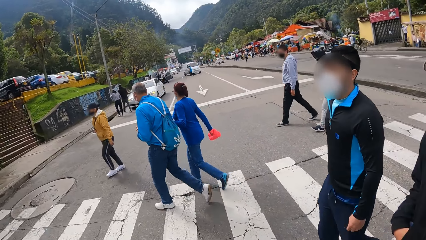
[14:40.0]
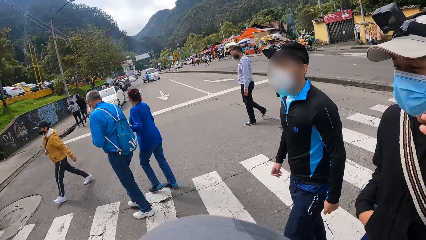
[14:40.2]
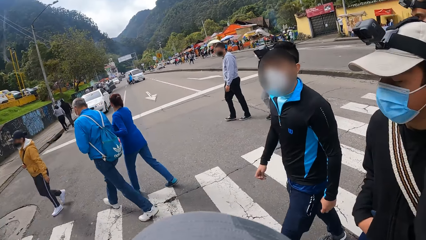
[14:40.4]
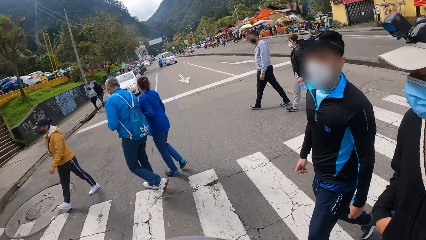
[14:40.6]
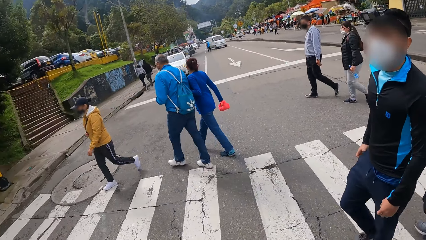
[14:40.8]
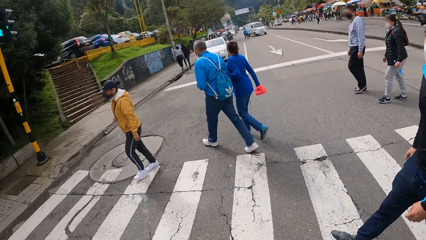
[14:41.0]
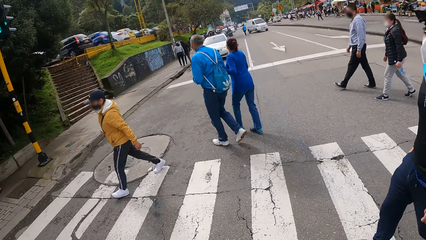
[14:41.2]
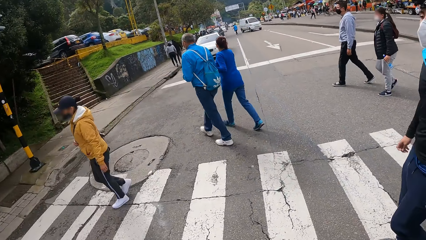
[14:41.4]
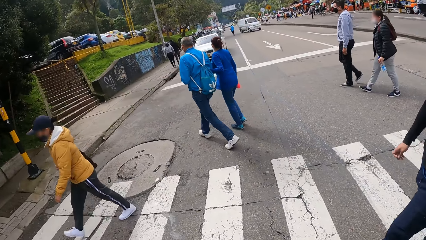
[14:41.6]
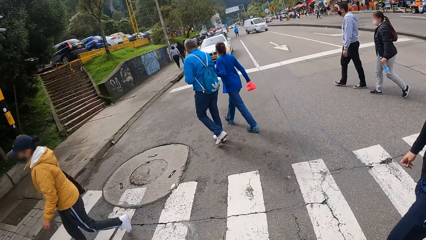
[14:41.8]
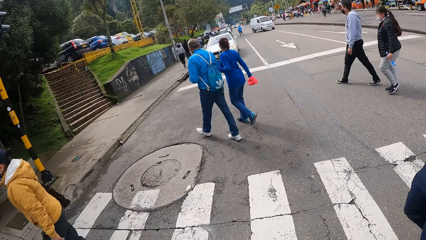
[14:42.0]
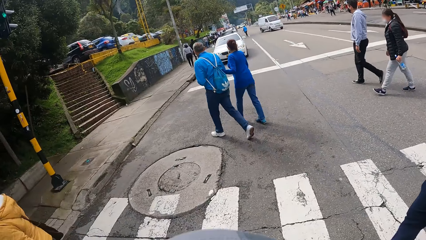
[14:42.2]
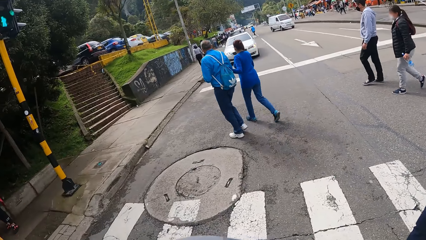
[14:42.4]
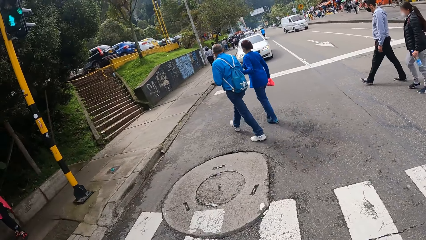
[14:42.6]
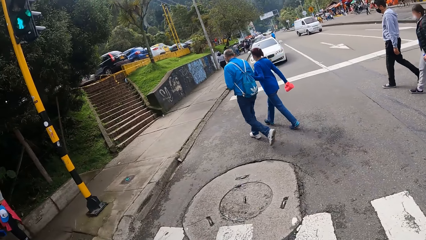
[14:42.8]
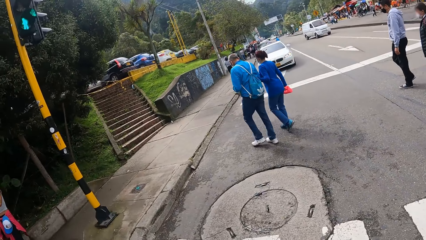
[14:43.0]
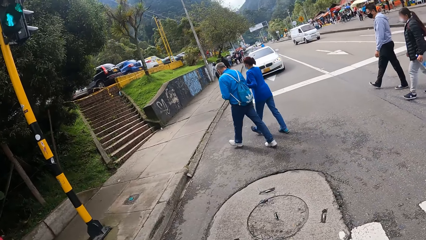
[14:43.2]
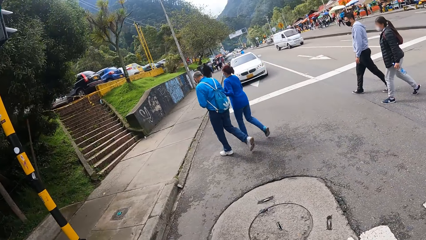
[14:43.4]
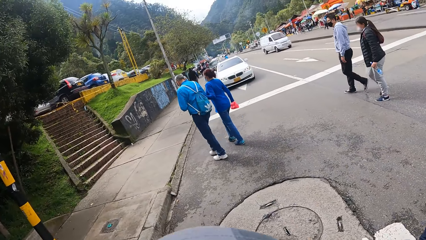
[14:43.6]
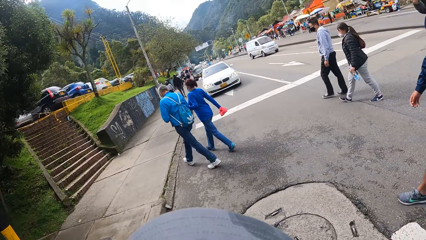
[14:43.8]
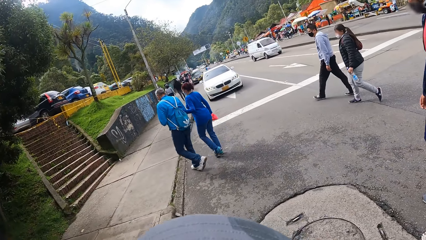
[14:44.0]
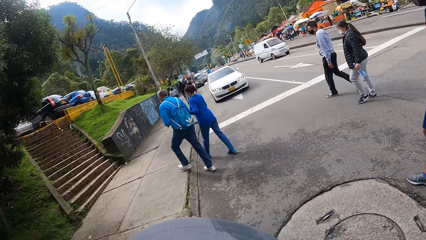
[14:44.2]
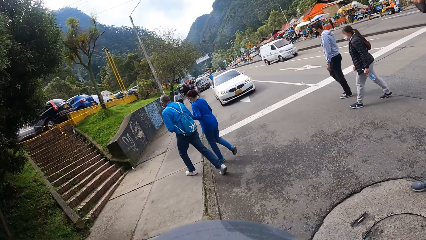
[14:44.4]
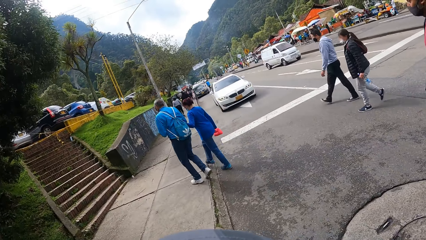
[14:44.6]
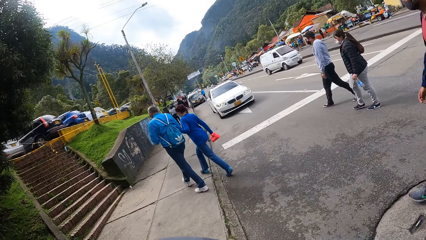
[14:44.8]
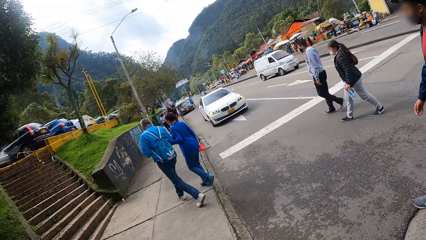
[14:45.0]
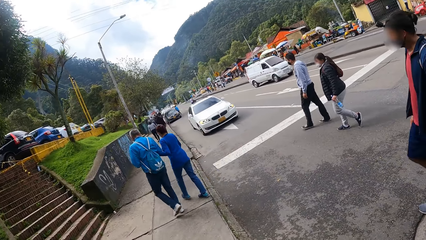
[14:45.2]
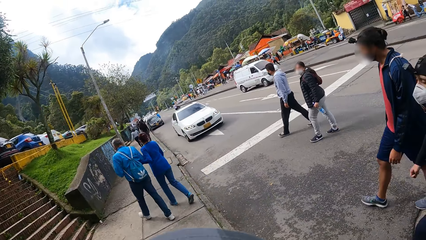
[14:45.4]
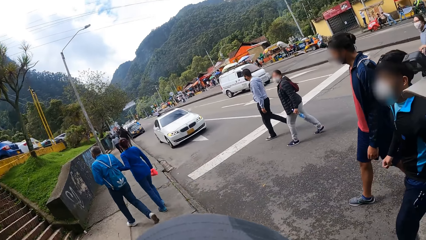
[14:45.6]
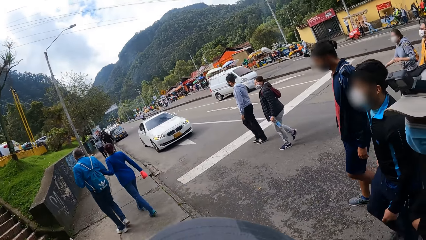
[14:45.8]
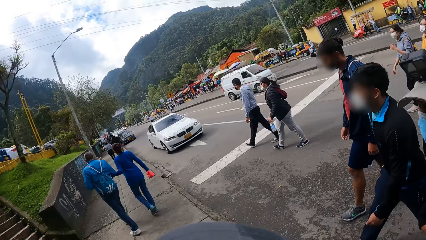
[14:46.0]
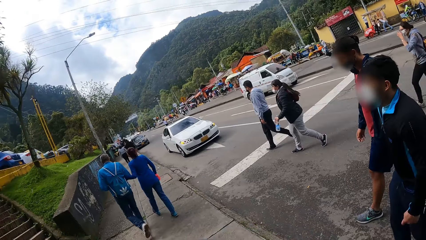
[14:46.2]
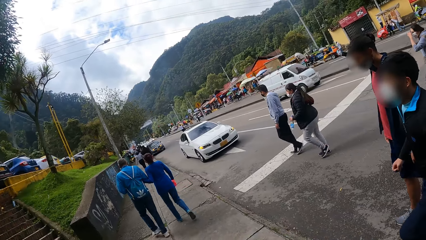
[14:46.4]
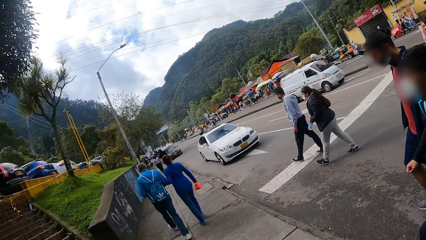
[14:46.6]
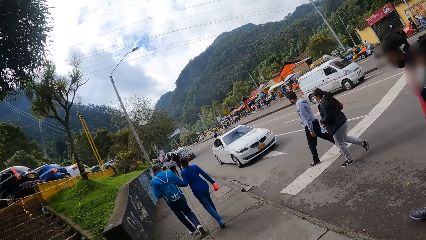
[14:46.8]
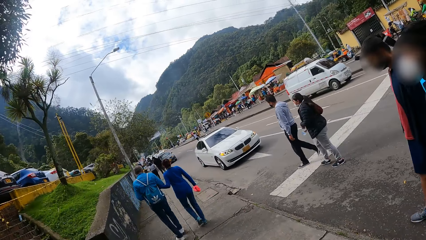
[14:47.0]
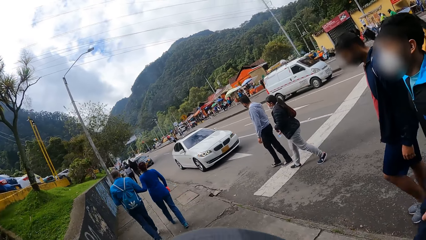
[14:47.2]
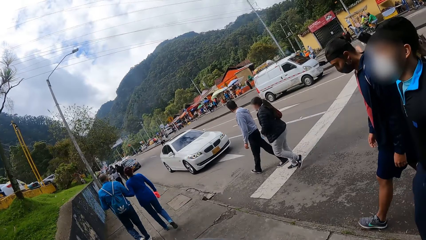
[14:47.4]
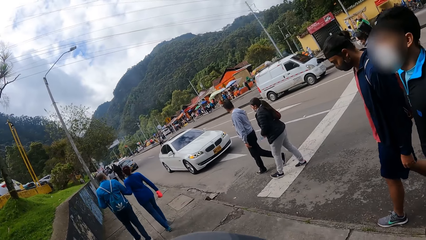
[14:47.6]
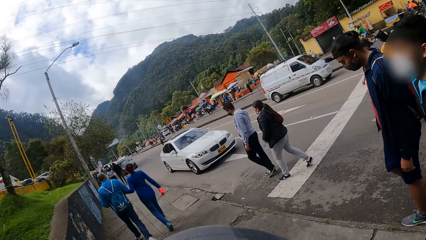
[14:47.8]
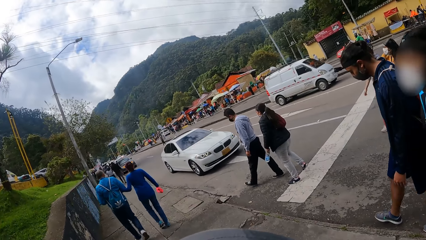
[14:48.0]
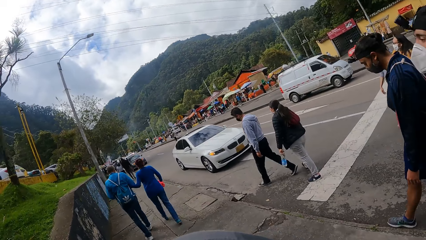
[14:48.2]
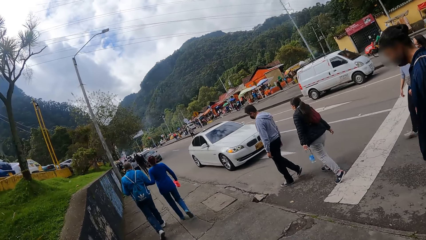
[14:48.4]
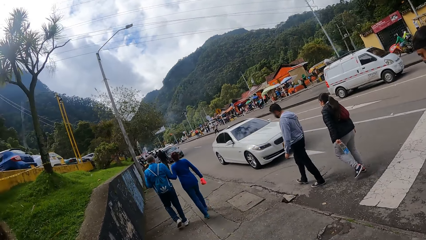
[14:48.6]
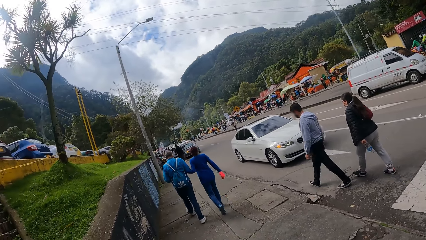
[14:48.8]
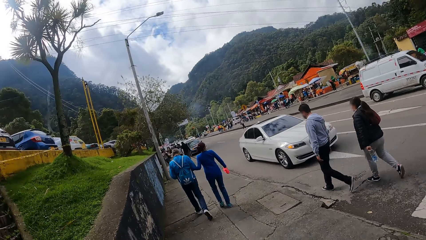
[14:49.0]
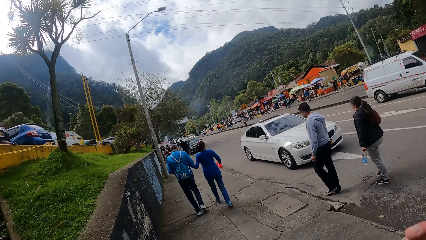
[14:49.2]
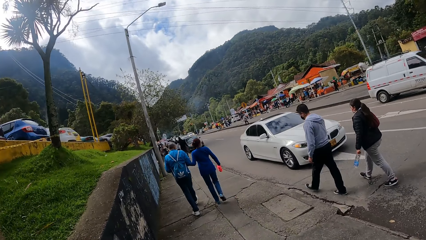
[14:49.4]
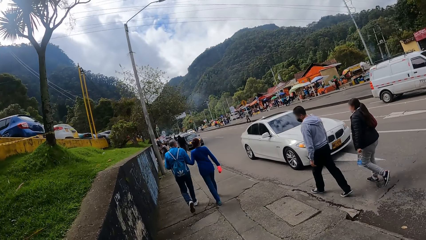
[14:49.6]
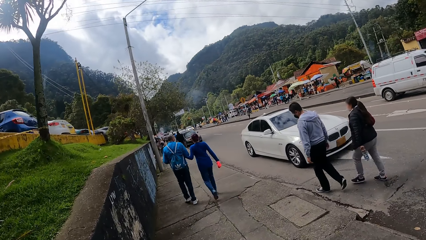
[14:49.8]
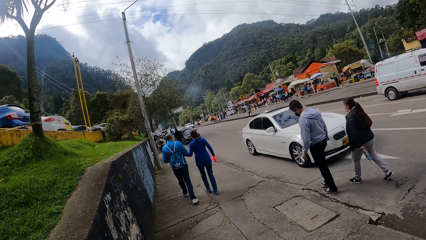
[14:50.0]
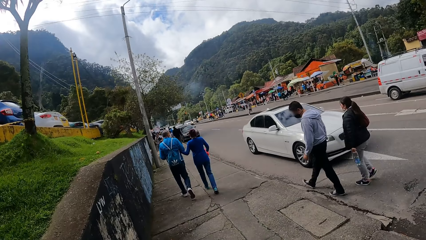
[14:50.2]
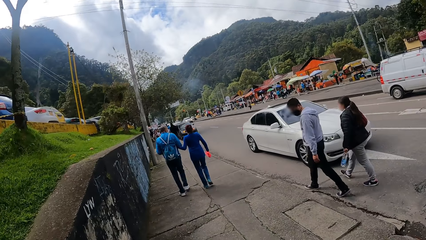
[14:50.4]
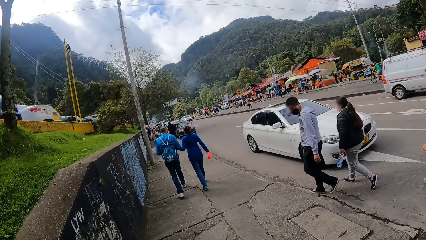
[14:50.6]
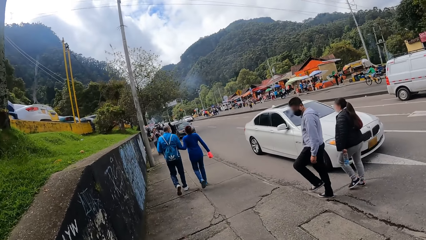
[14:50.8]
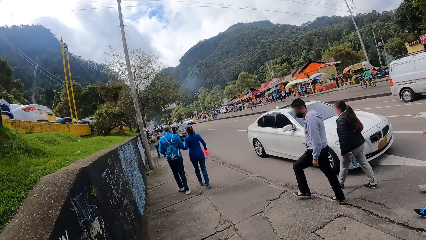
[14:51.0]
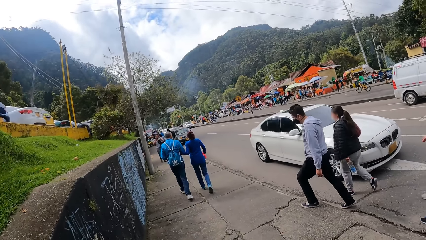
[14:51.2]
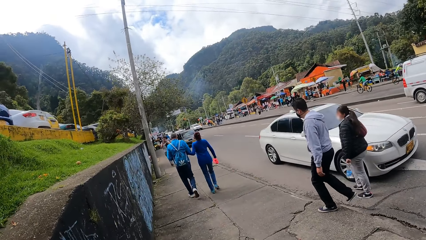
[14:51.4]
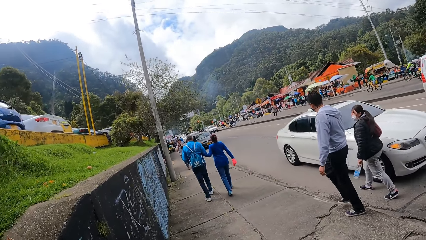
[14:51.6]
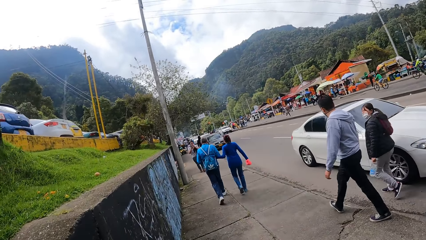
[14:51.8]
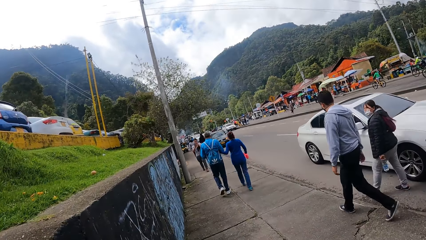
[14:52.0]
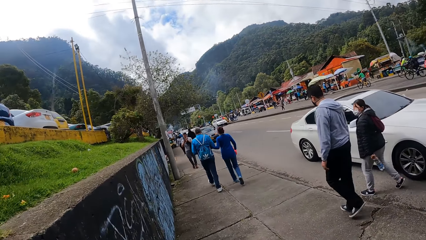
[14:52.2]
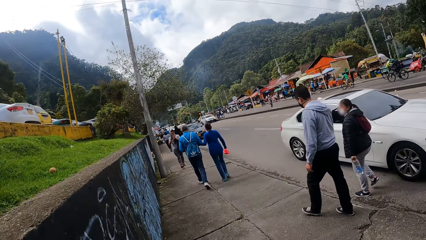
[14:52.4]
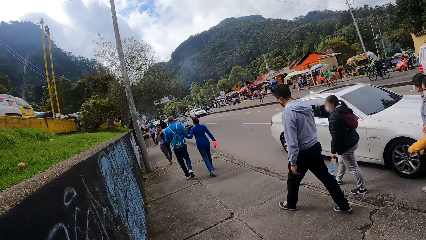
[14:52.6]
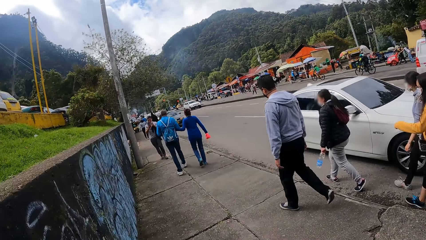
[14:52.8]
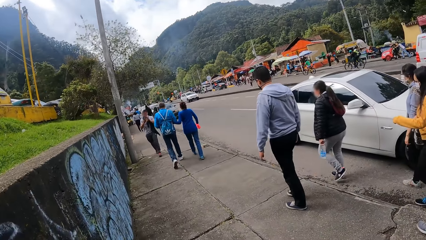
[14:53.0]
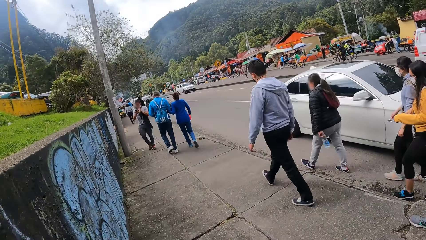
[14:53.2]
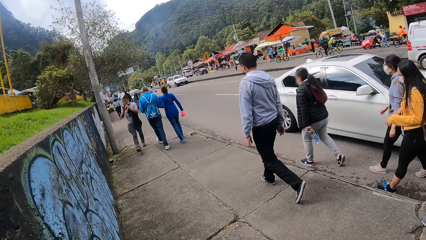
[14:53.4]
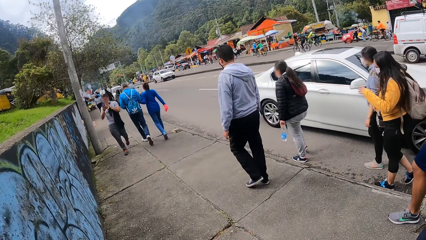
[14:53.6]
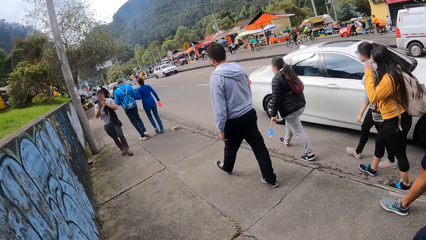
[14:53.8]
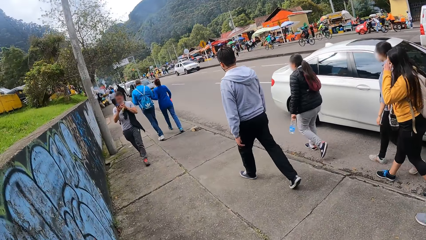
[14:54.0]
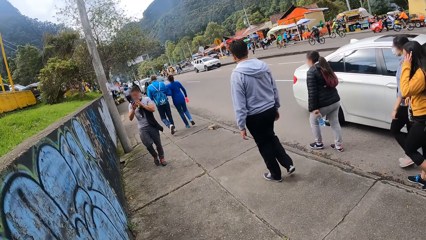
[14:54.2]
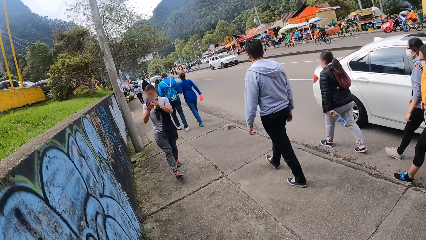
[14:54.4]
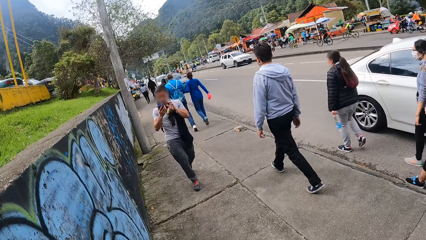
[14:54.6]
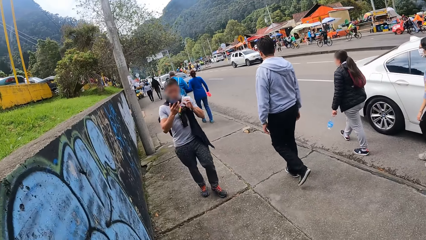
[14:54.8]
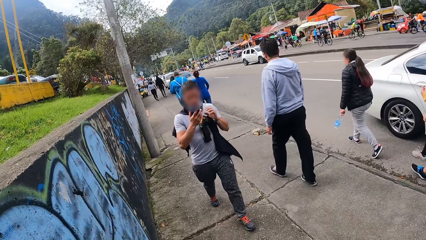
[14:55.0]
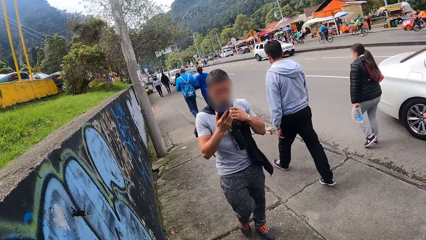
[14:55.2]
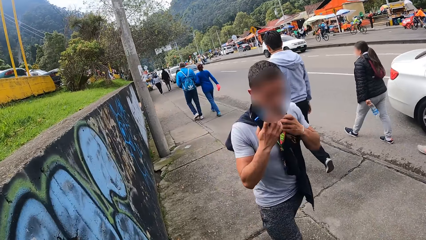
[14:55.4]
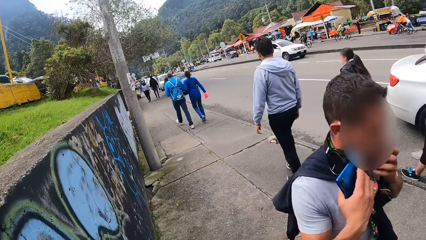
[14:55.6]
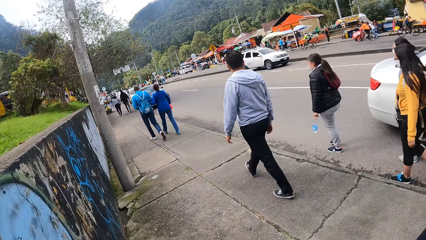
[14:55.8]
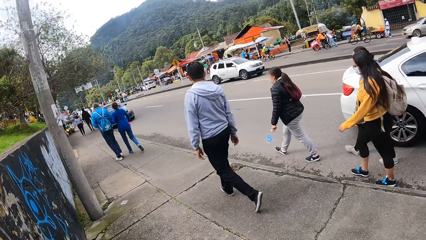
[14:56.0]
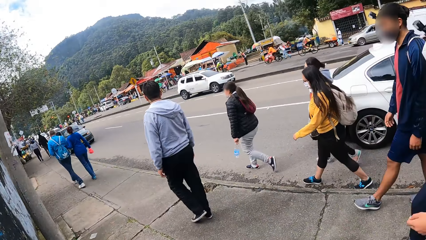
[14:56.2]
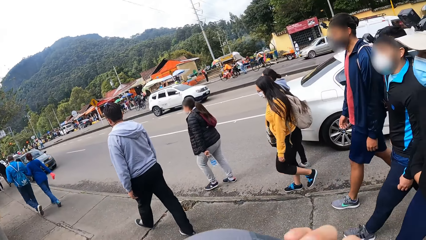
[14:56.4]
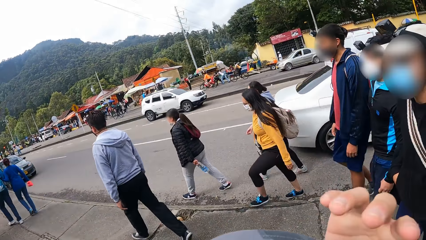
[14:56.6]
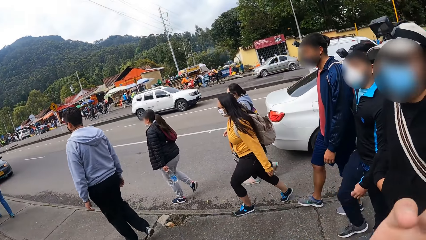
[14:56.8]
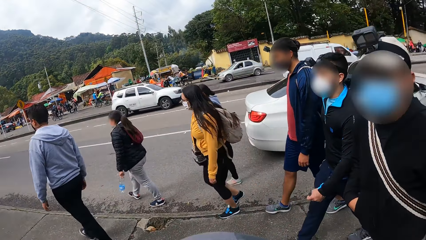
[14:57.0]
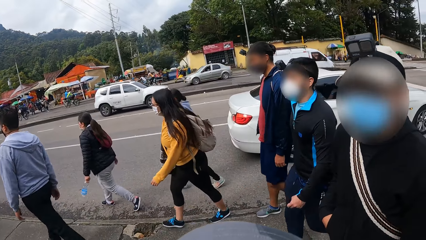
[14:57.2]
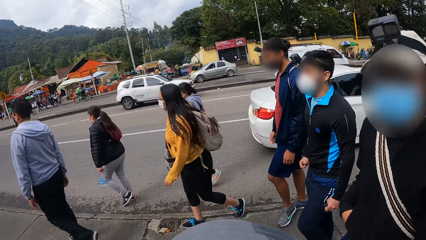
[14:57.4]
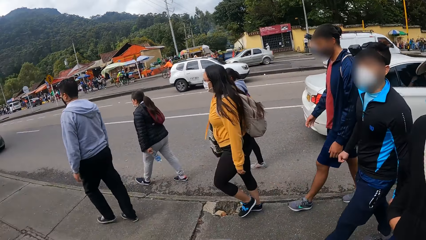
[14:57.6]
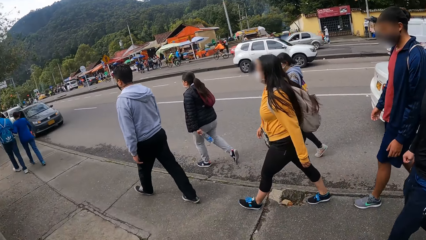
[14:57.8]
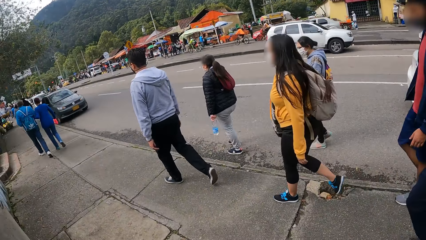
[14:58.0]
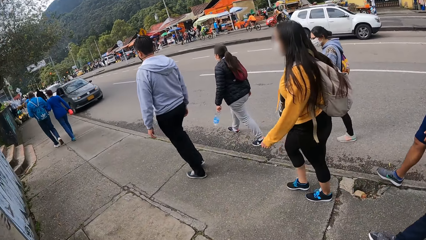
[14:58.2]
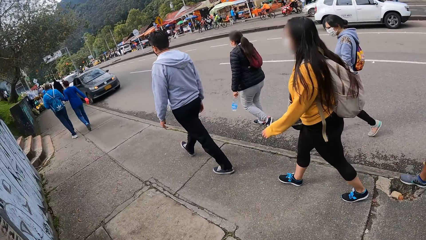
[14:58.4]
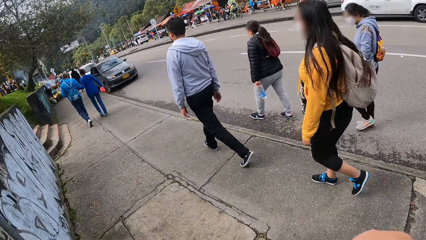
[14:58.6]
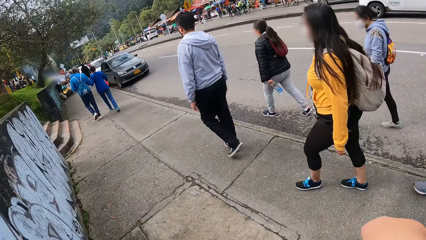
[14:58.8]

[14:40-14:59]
The camera wearer walks on the road in the street. A man walks across the road. Another man walks on the road in the street. The camera wearer walks on the pedestrian walk on the street. The first man walks along the road. The camera wearer moves a right hand on the street. They interact with the men. A third man walks around on the pedestrian path in the street. The second man walks around on the pedestrian path in the street.
